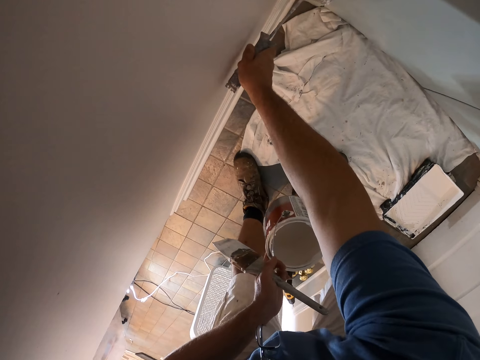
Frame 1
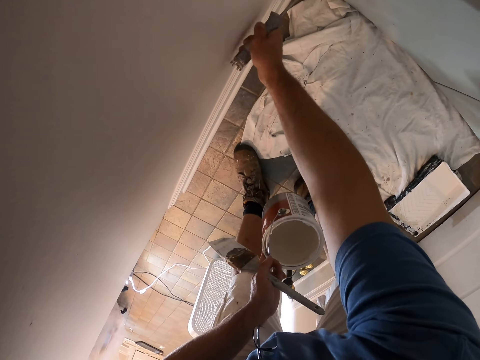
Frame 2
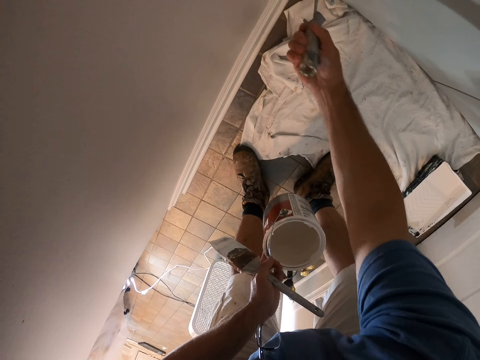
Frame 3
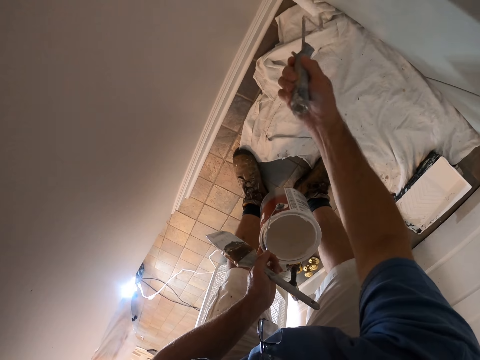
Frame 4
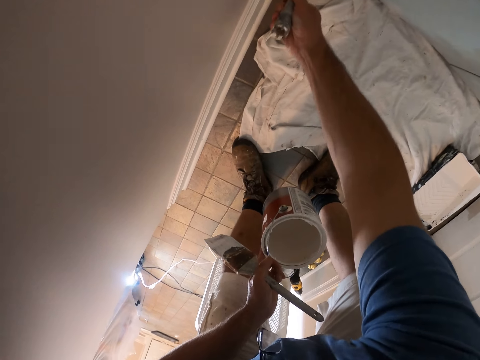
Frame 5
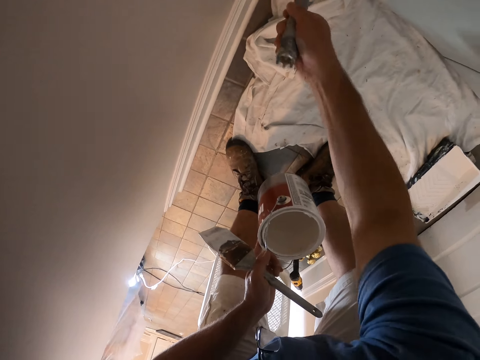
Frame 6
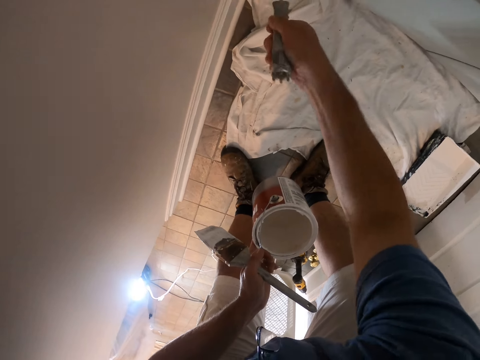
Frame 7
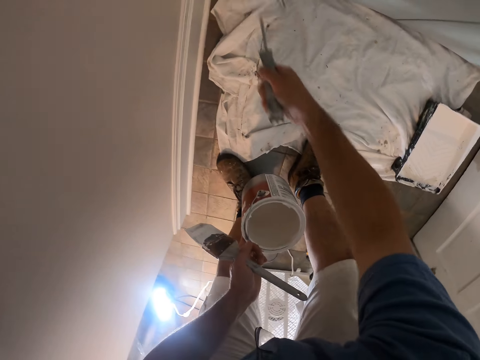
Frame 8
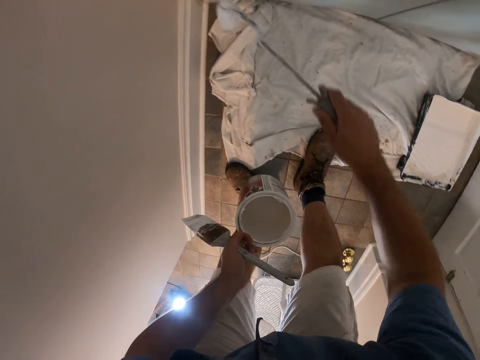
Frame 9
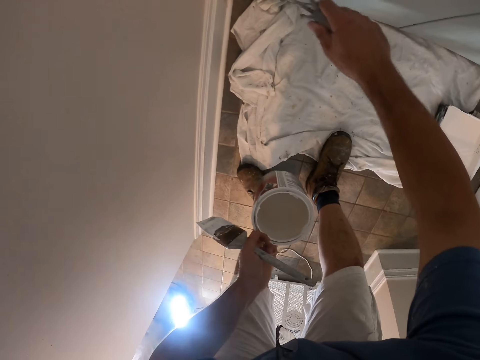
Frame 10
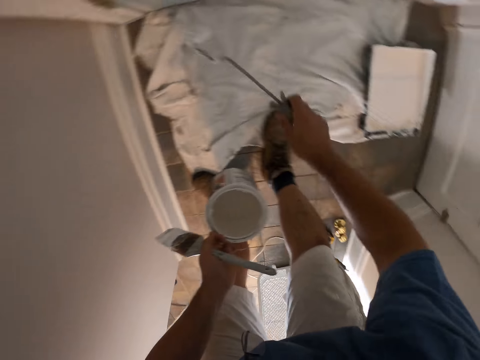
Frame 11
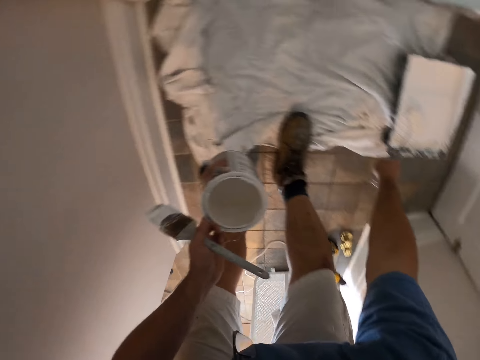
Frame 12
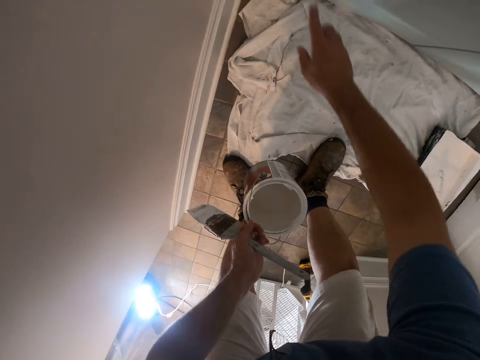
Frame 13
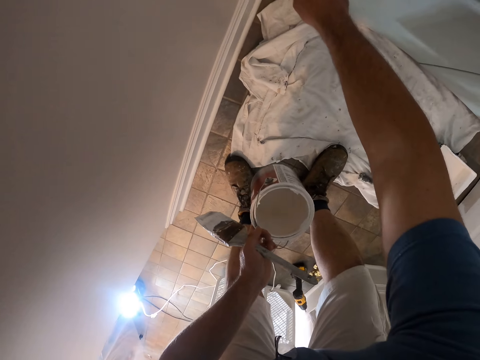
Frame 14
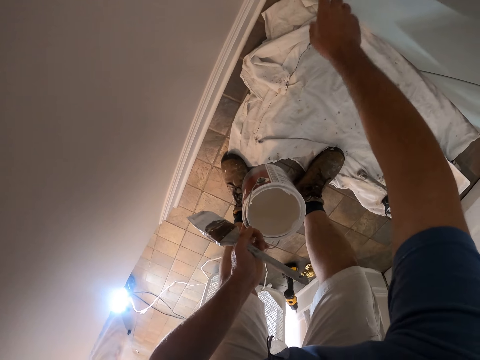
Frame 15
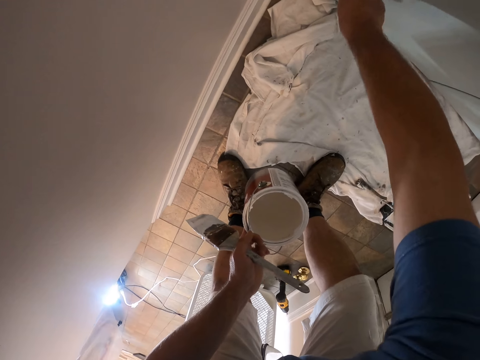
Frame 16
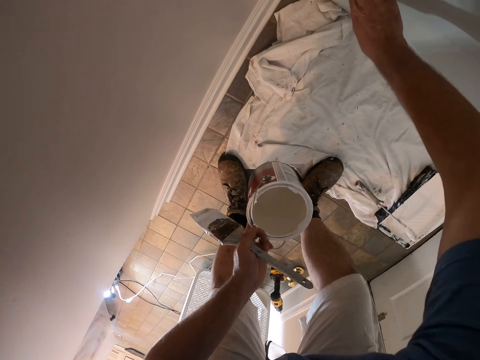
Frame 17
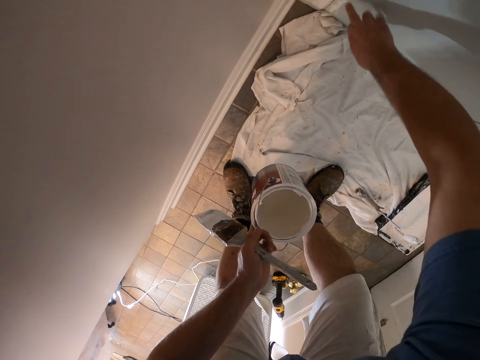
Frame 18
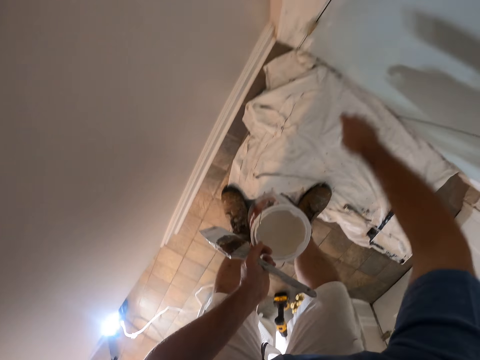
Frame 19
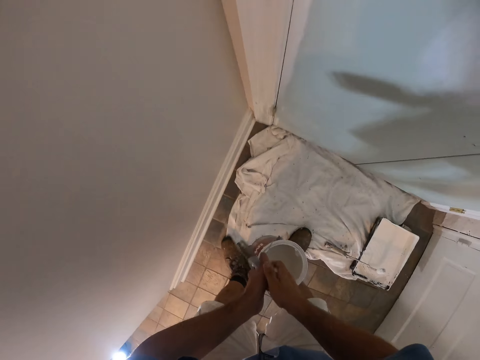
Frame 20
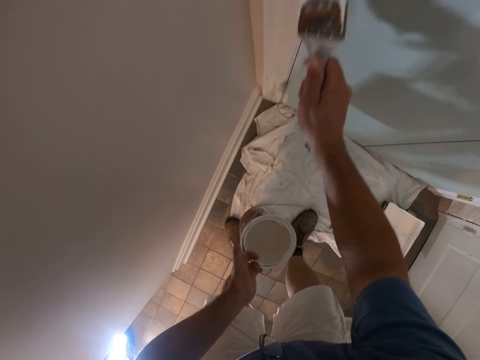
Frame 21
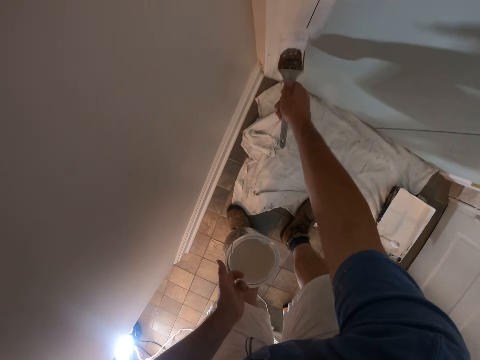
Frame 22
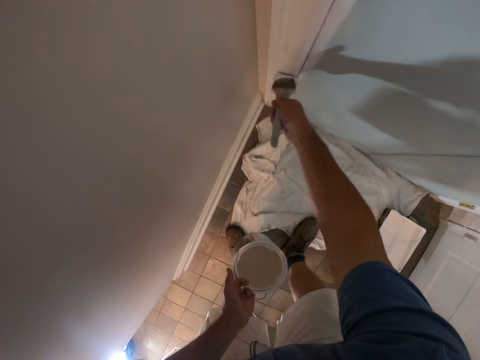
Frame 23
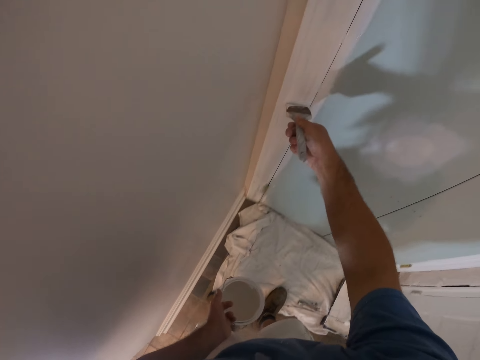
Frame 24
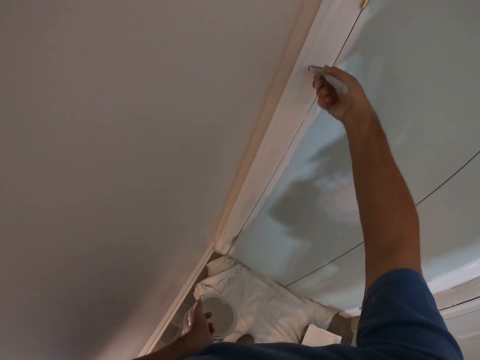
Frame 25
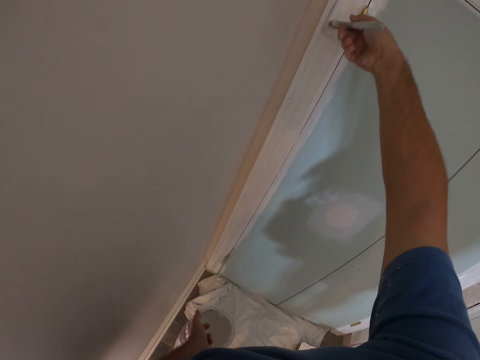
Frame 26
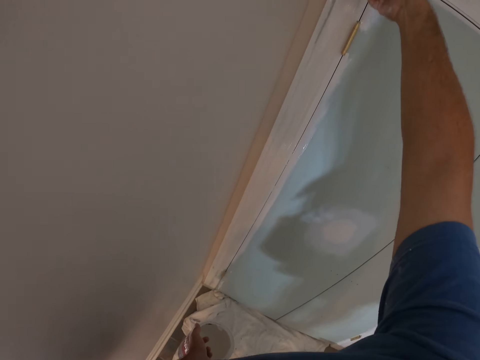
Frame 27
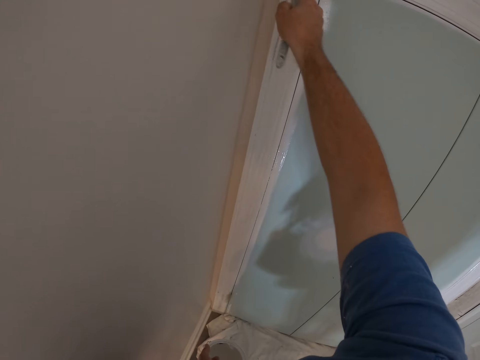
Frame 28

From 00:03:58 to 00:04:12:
The camera wearer drops the paint roller on the tray. He cleans paint off the door frame with his hand. He passes the paint brush to his right hand. He paints the door frame with the paint brush.

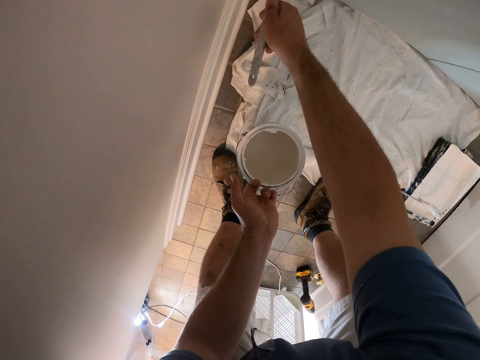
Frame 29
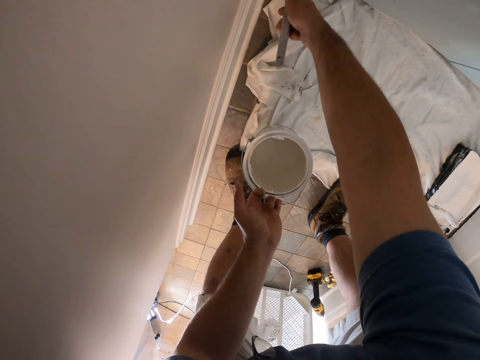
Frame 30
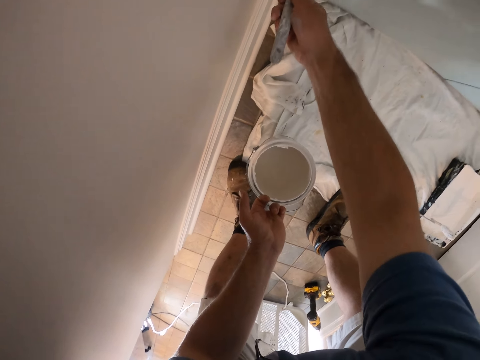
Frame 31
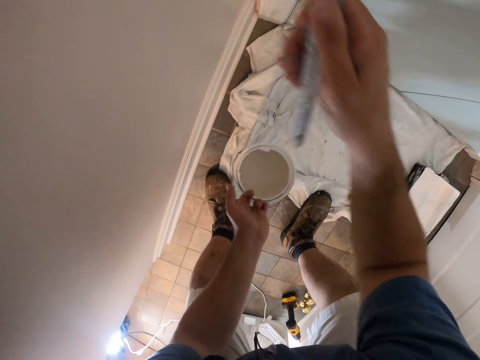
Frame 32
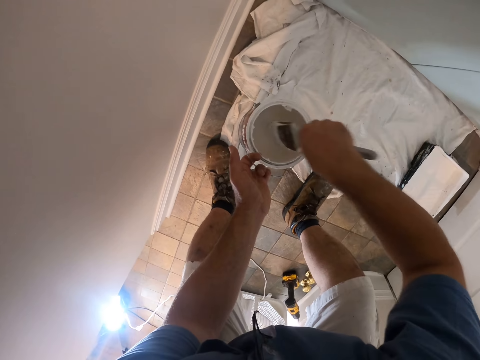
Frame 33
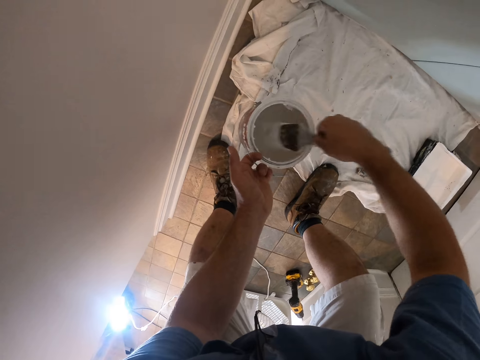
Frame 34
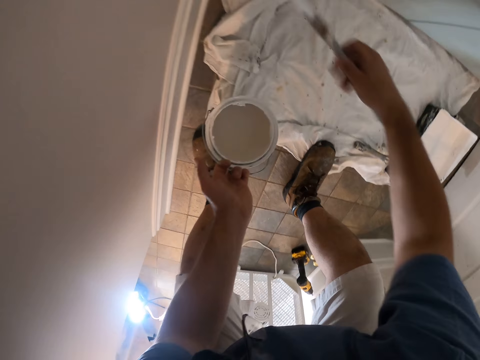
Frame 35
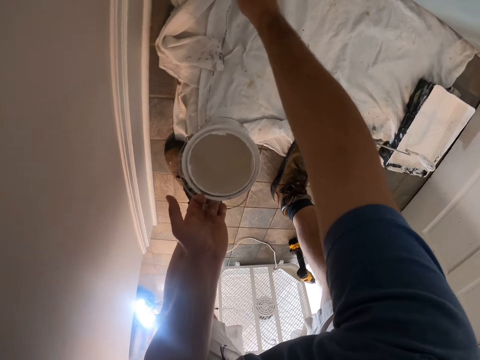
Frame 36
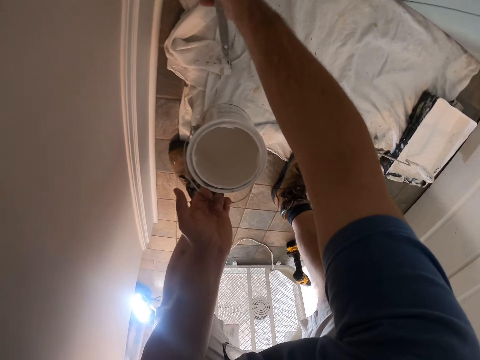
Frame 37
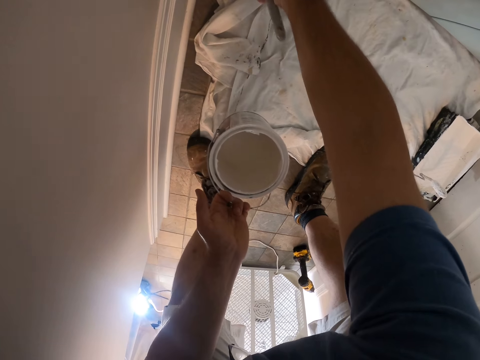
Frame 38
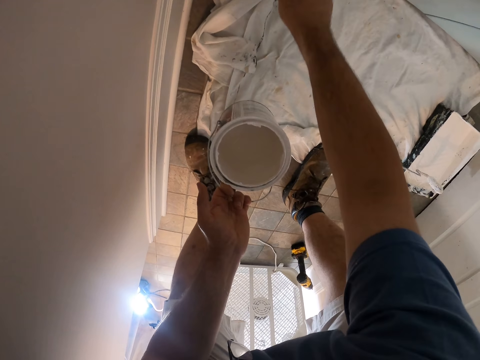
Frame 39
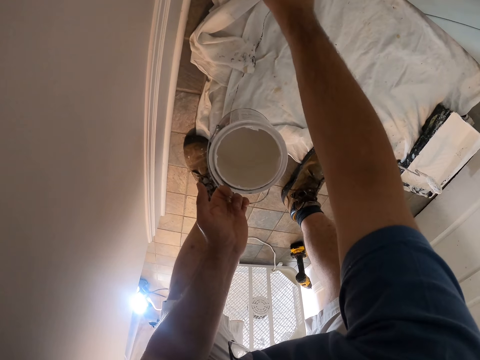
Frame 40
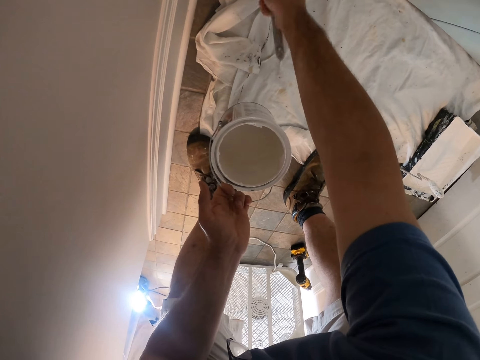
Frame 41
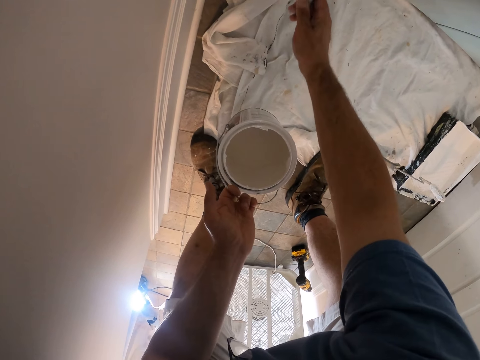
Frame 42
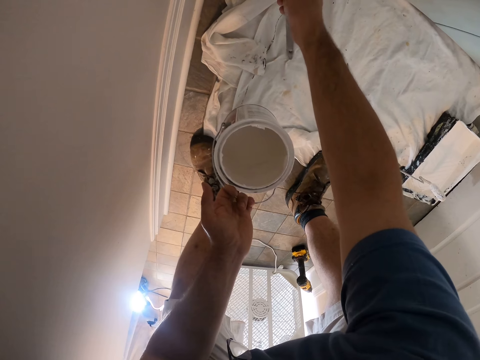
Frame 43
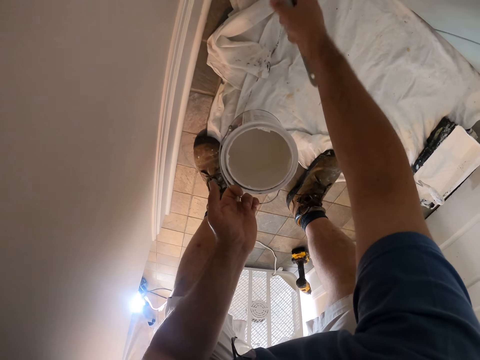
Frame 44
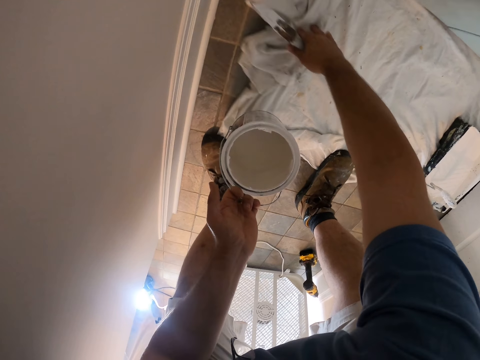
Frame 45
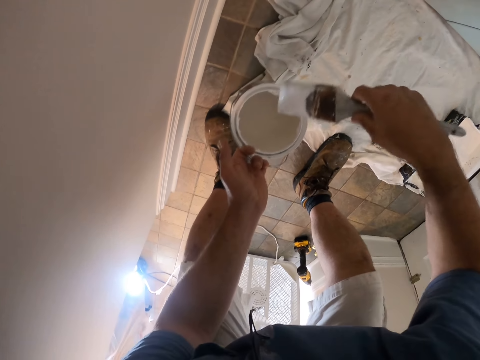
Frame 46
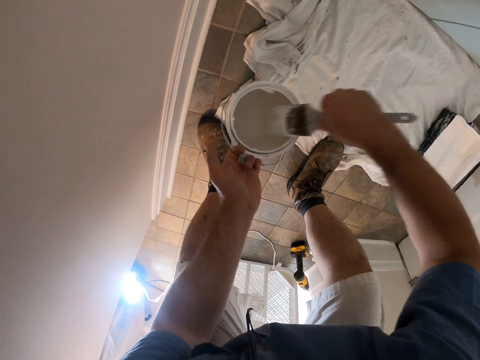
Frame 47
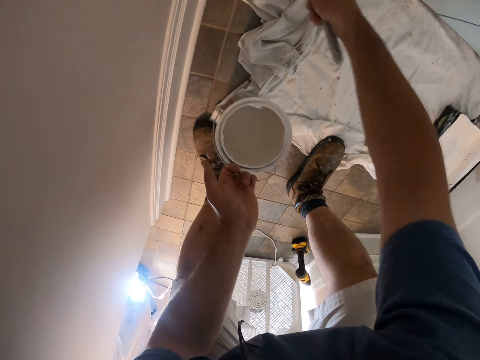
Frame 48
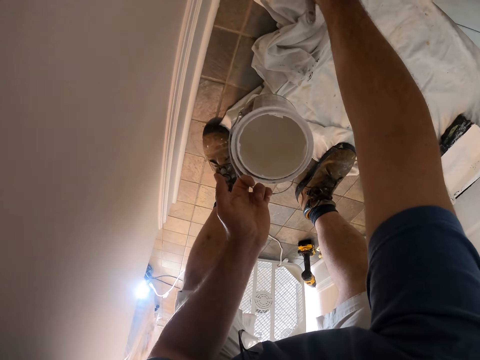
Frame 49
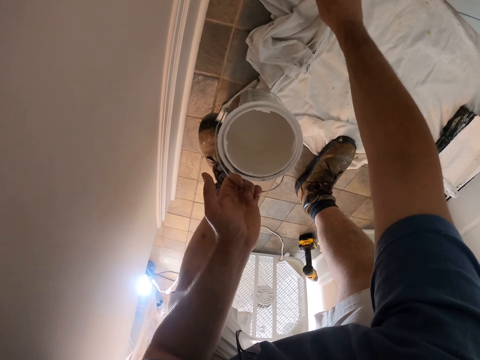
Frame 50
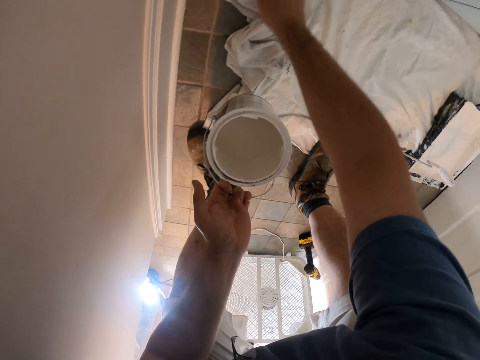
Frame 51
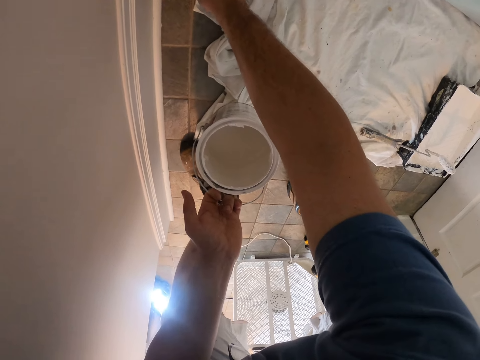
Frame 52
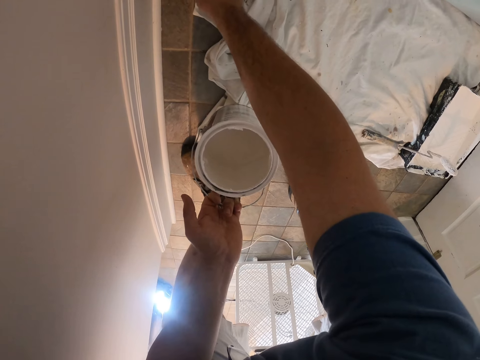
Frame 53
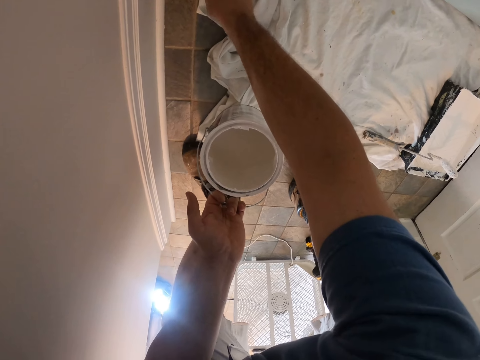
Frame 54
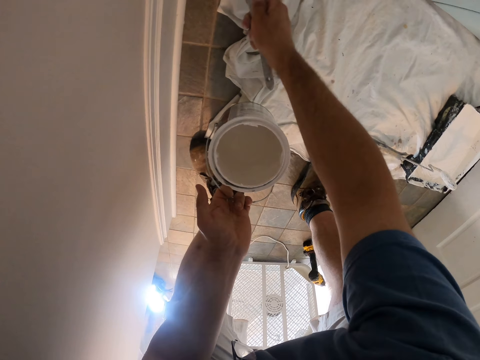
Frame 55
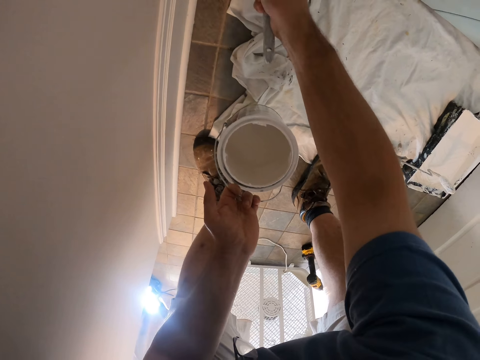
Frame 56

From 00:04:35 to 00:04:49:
The camera wearer scoops up paint with the paint brush from the paint can. He paints a door frame with the paint brush. He adjusts the protective clothing on the floor with his hand. He scoops up paint with the paint brush from the paint can. He paints the door frame with the paint brush. He paints the room with the paint brush in his right hand.
